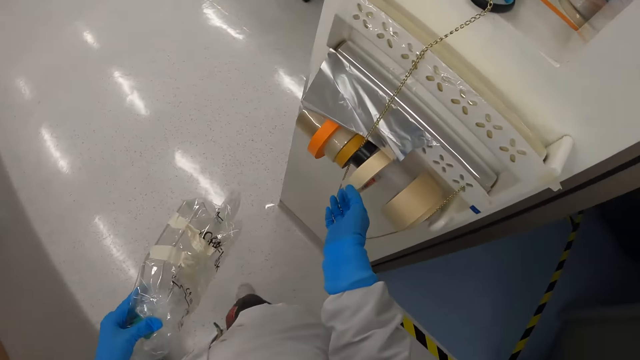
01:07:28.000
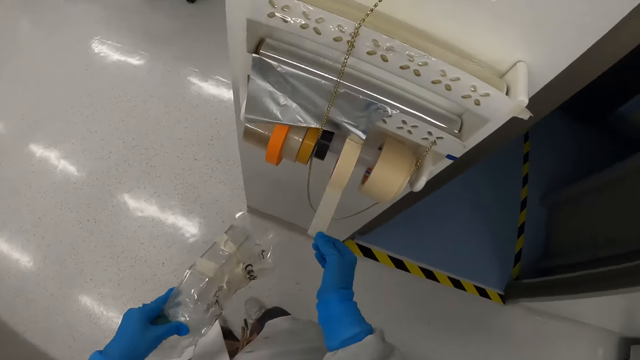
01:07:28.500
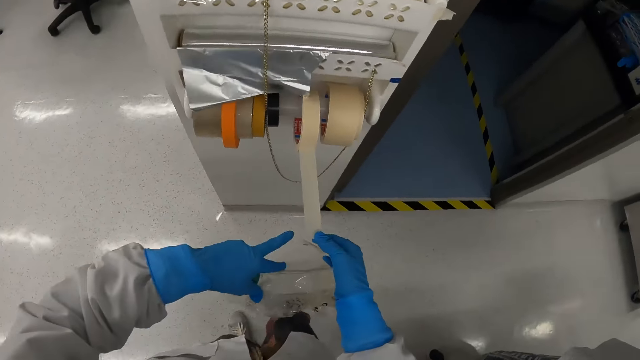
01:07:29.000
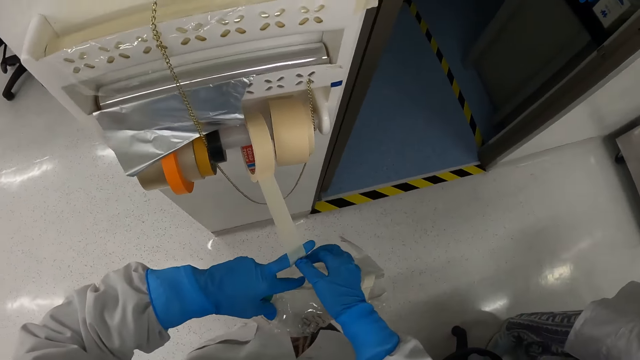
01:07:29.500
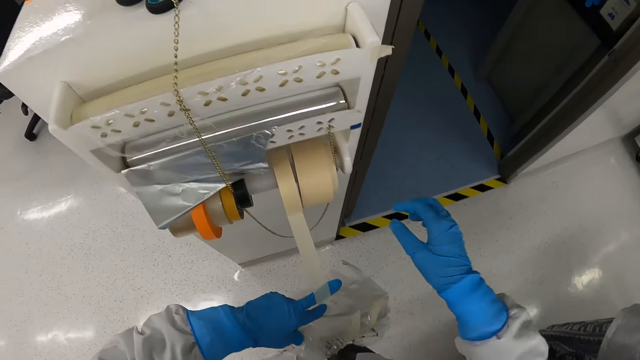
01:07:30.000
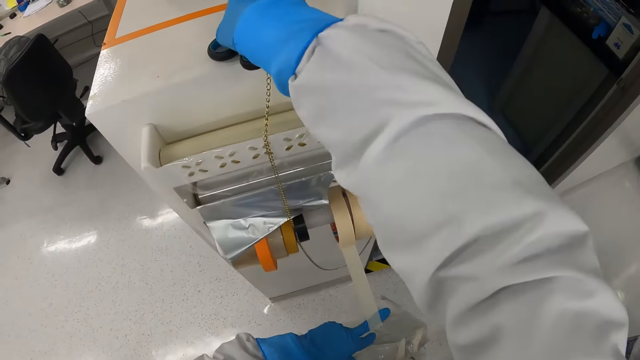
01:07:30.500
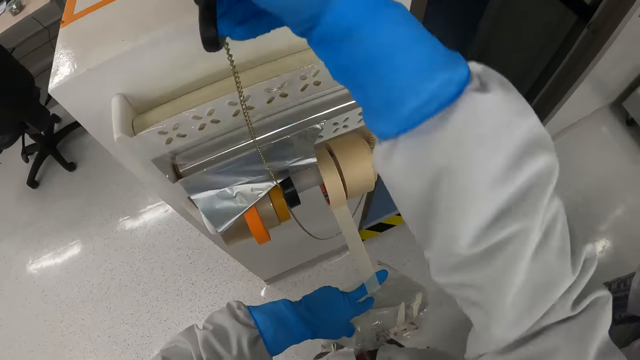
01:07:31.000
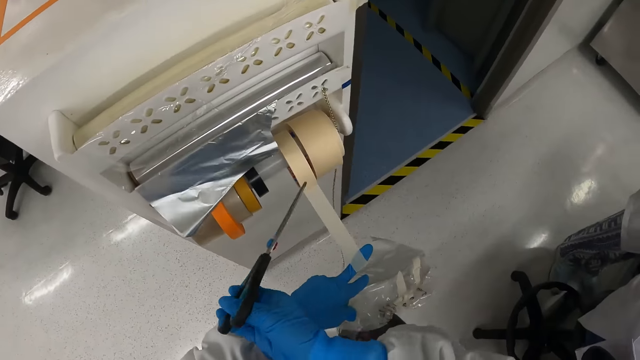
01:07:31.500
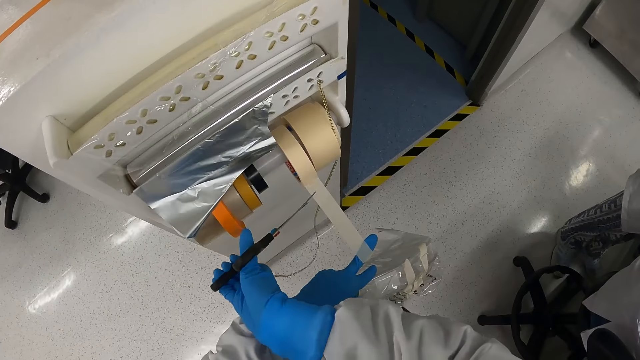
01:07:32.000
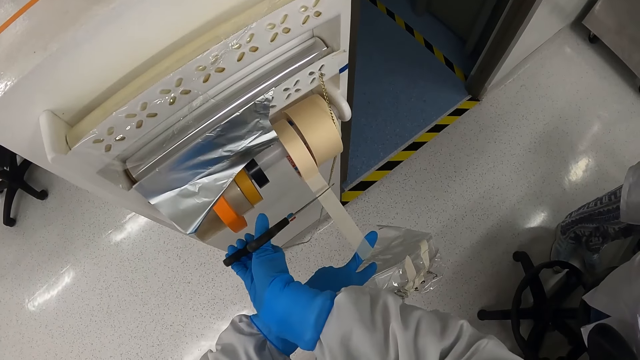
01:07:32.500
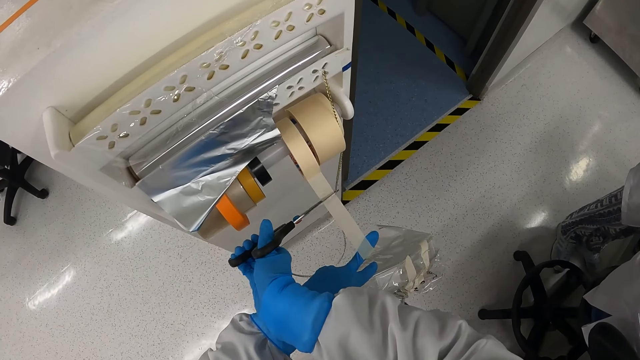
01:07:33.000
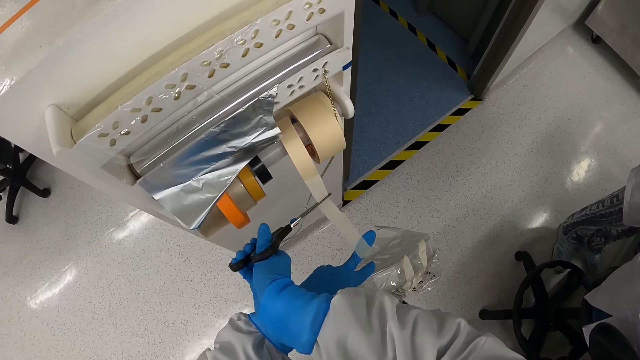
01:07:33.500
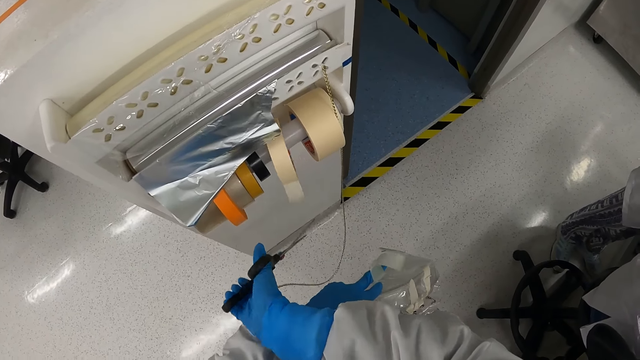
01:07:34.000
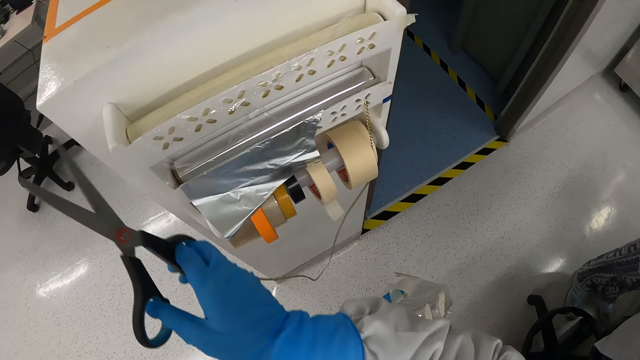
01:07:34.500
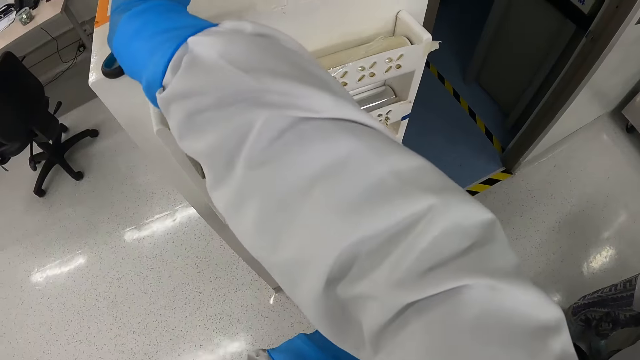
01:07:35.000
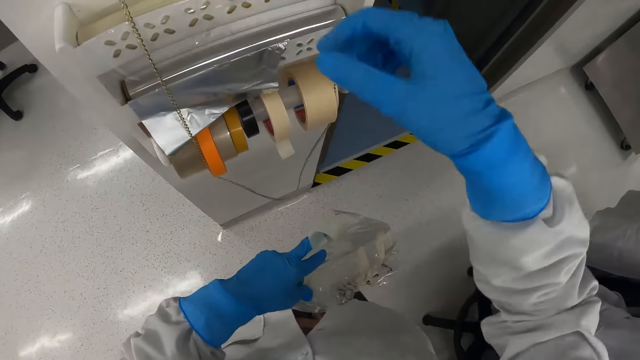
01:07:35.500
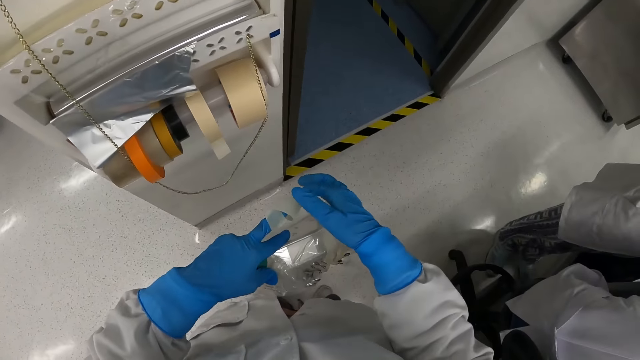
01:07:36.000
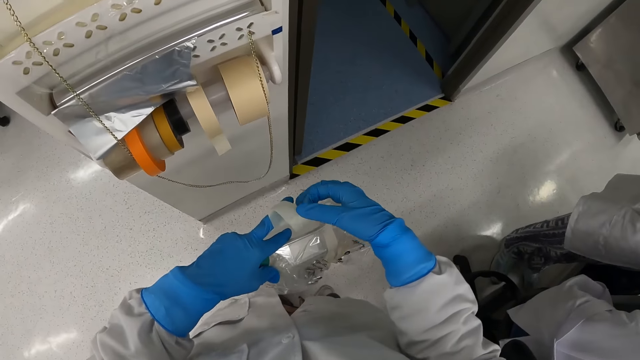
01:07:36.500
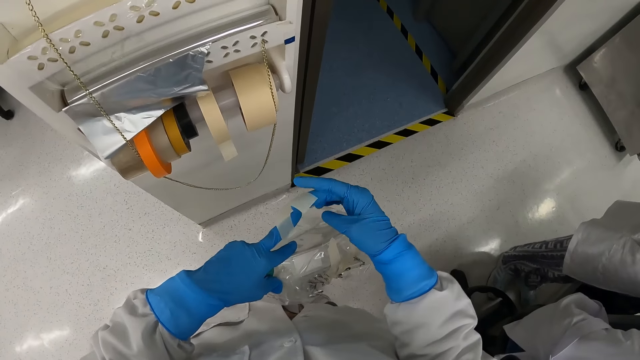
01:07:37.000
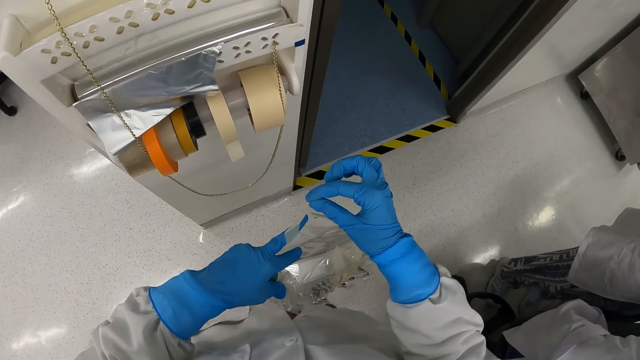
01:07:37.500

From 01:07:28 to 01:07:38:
The camera wearer pulls the masking tape. They place the tape on the finger. They pick up the scissors. They cut the masking tape with the scissors. They place the scissors on the cabinet. They remove the tape on the finger.

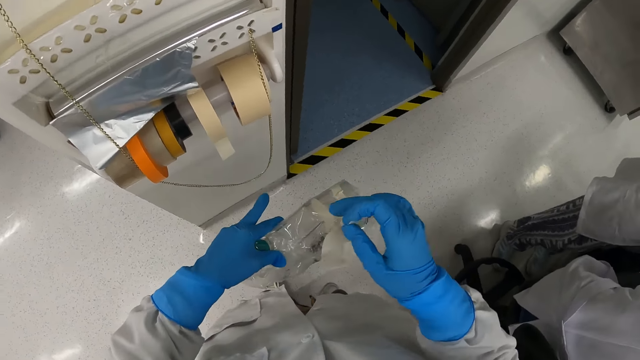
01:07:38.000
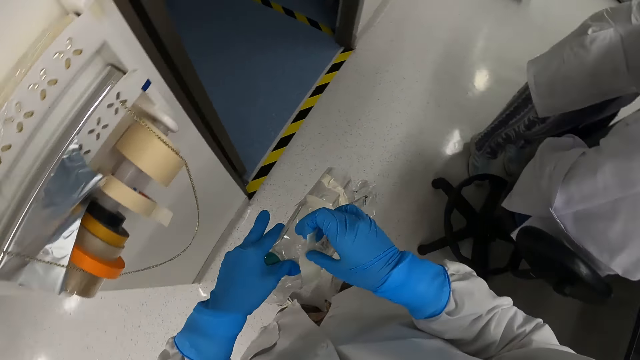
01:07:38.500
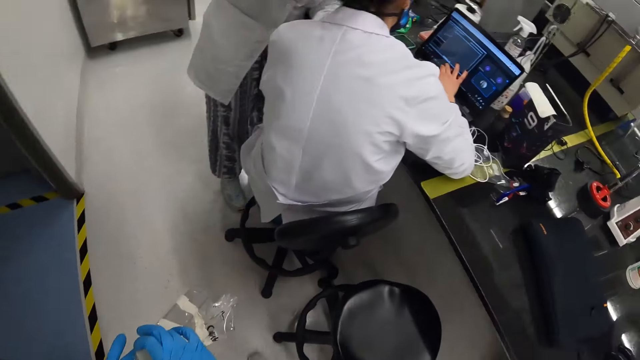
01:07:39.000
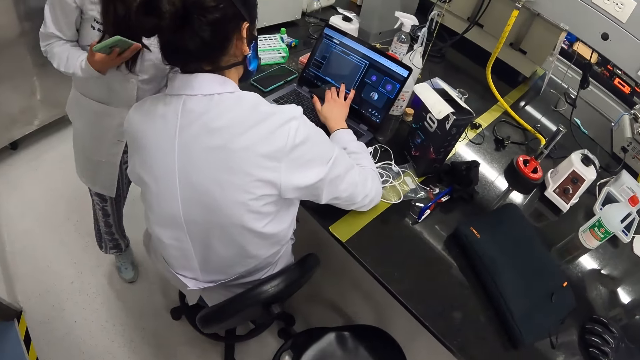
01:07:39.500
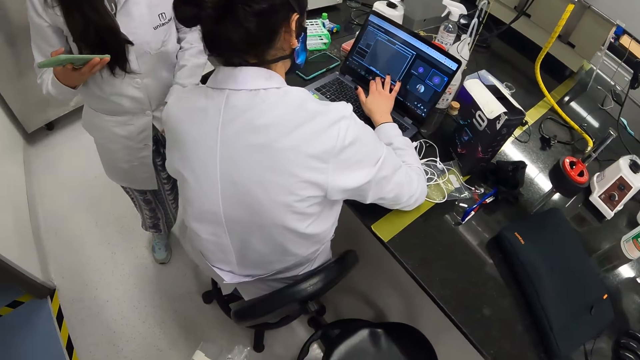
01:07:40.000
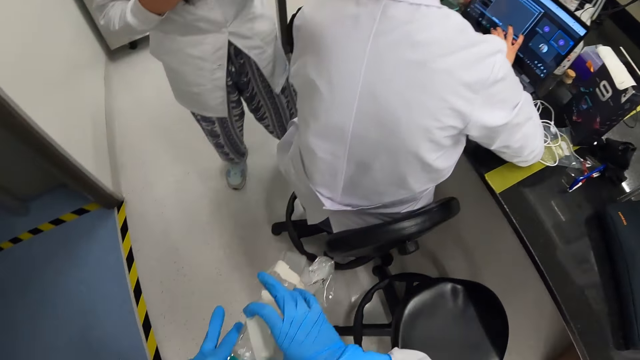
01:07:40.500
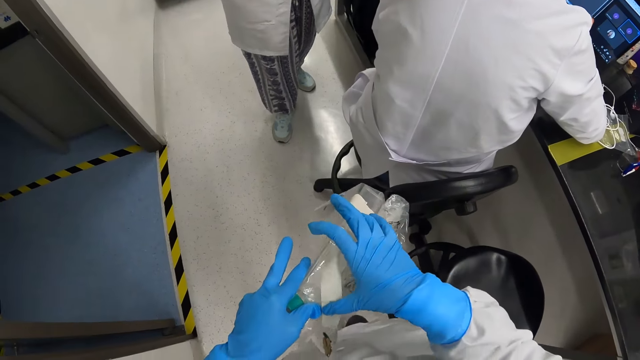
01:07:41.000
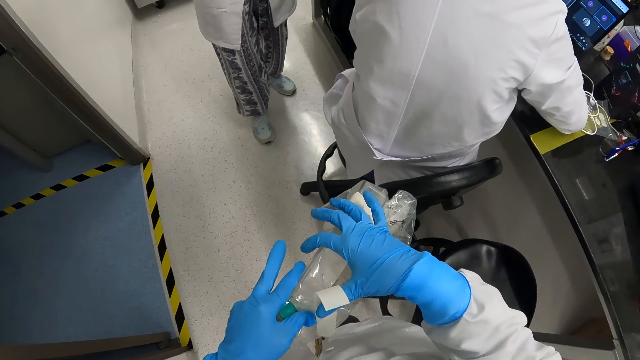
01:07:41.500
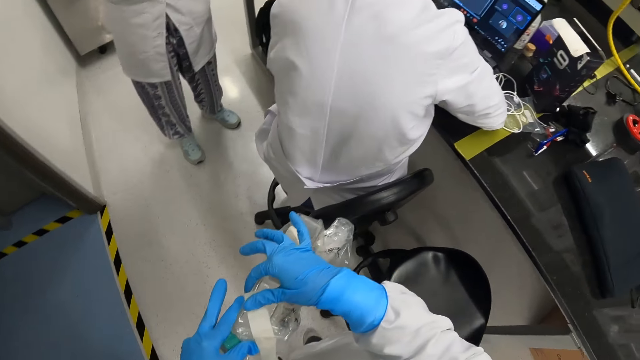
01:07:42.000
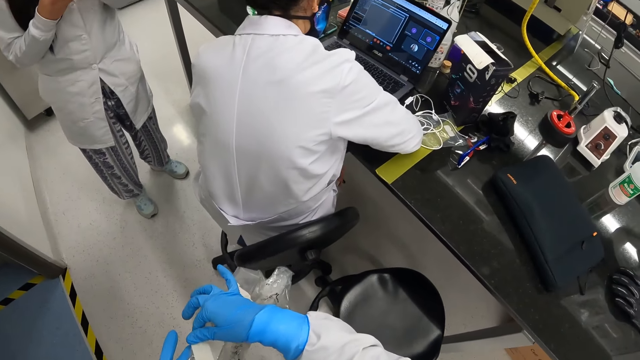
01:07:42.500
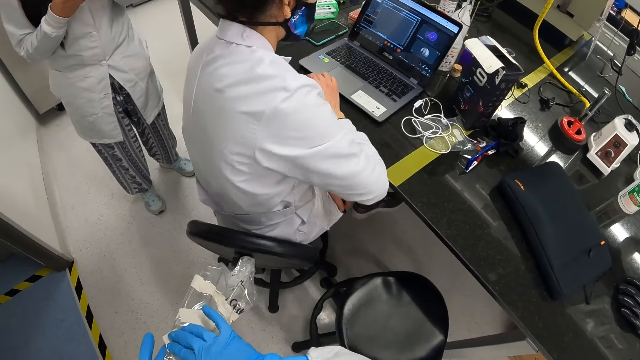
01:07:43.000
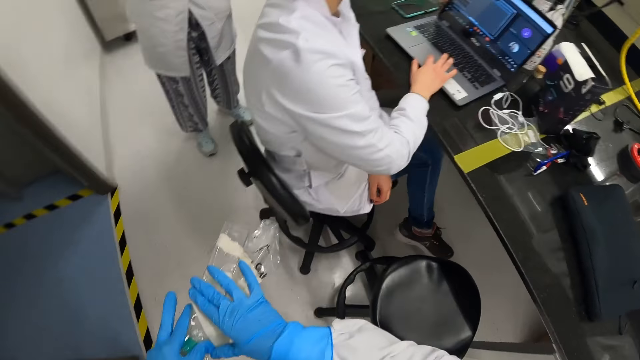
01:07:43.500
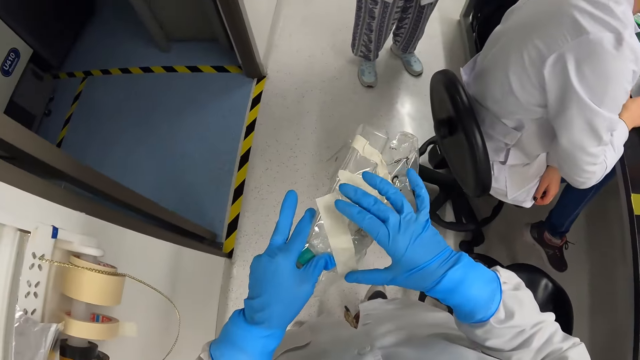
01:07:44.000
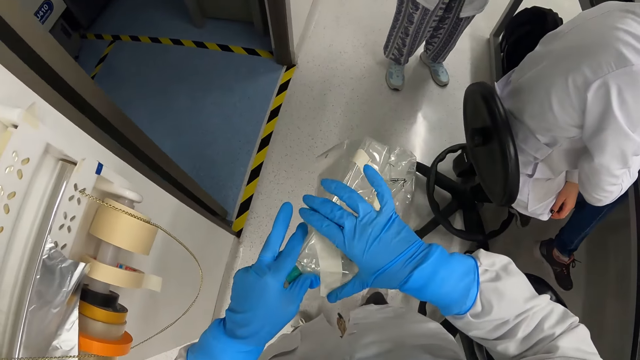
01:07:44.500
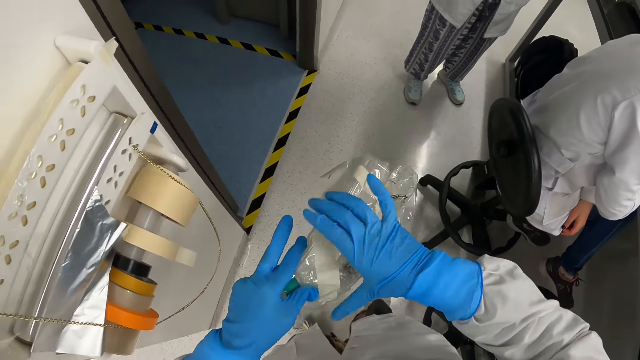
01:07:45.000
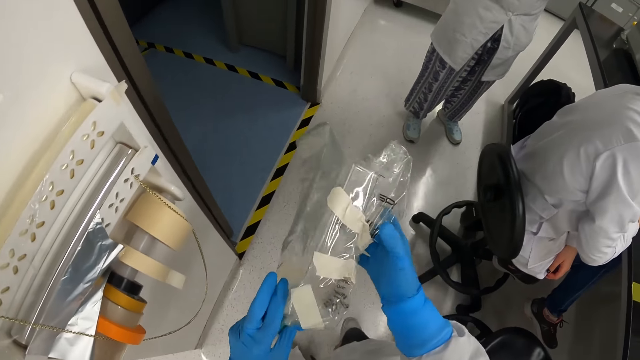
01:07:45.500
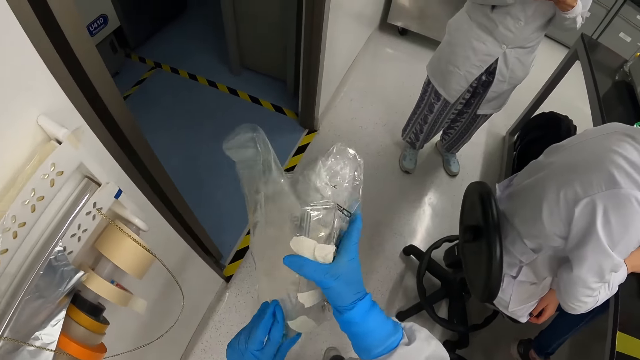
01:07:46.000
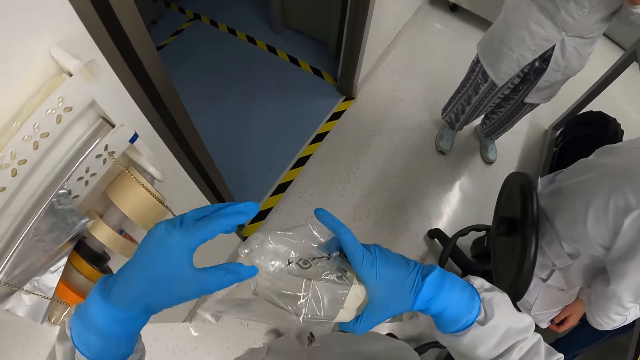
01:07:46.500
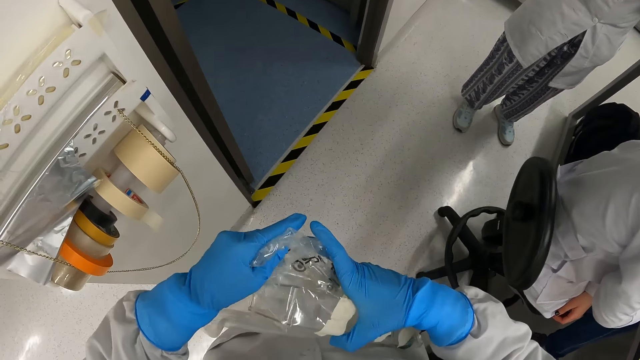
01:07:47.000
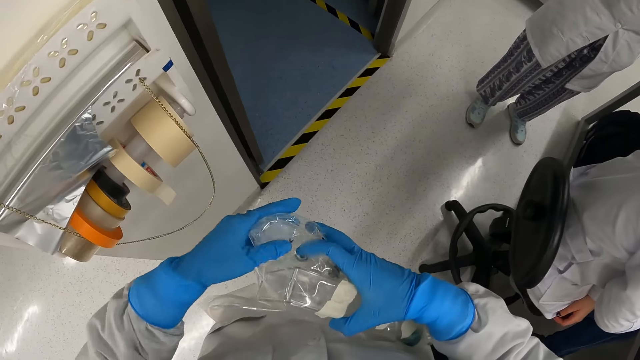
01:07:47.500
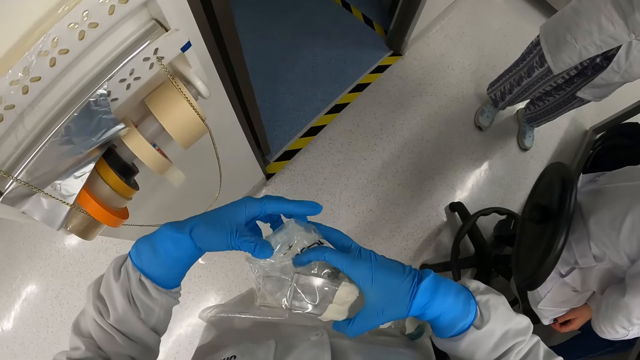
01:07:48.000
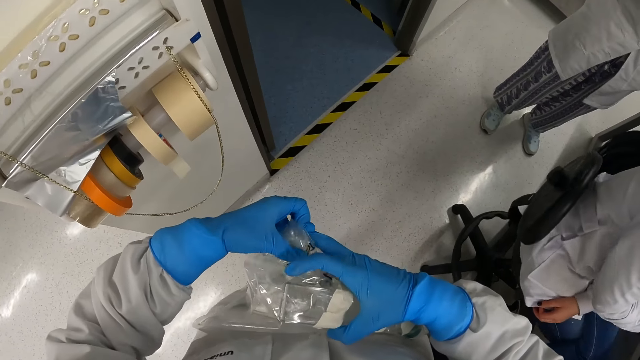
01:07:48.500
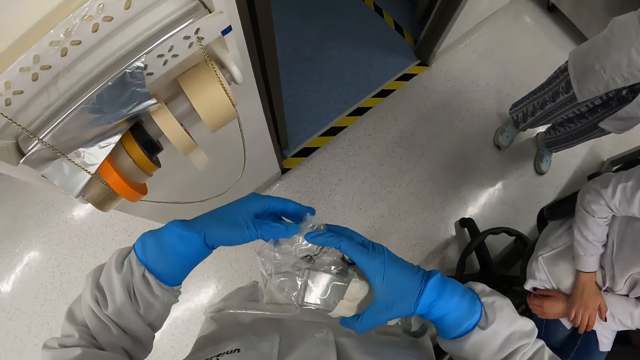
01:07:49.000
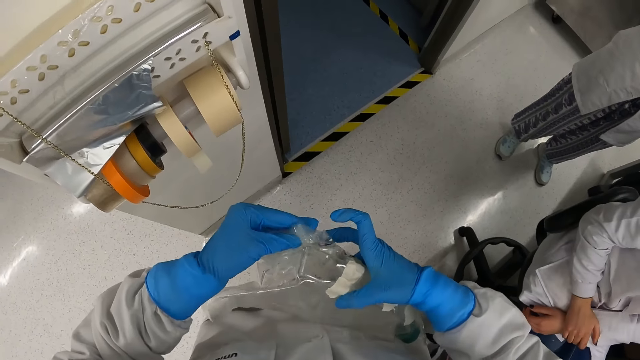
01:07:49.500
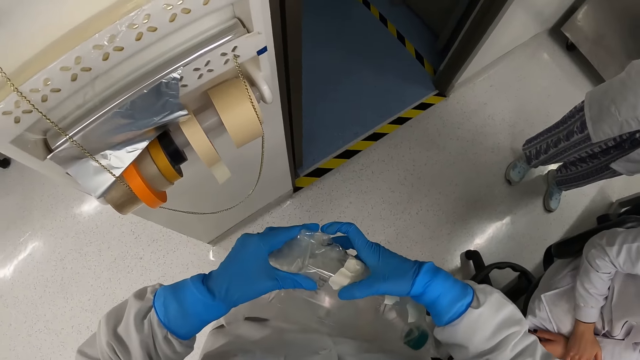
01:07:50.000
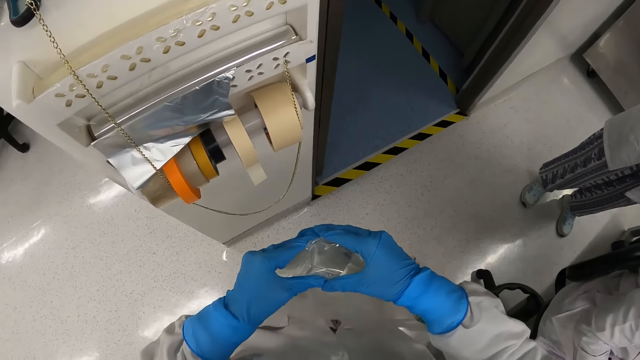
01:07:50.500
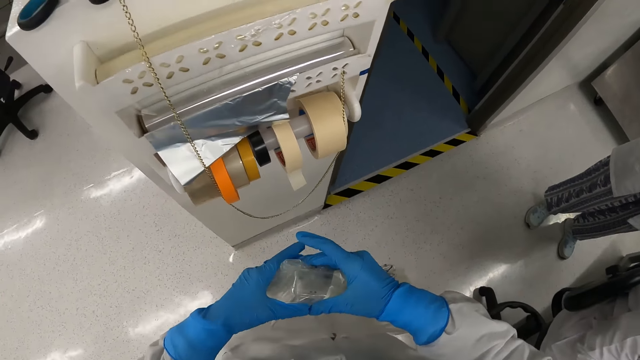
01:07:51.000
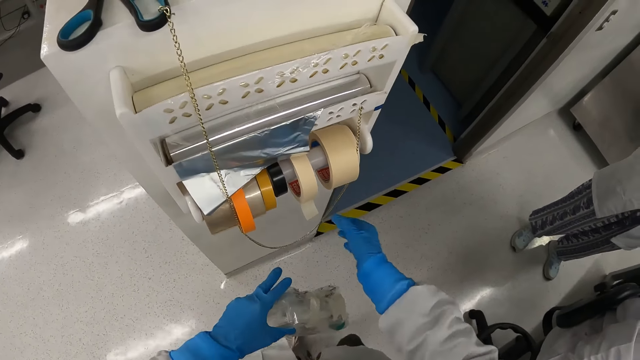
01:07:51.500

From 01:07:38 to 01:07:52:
The camera wearer wraps the polythene bag or paper with the masking tape. They look around the laboratory. A woman holds a phone. The camera wearer wraps the paper with the tape. A person uses the laptop. A woman moves a chair. The camera wearer presses the cell tape on a plastic paper. They hold the plastic paper with the hands. They fold the plastic paper.
